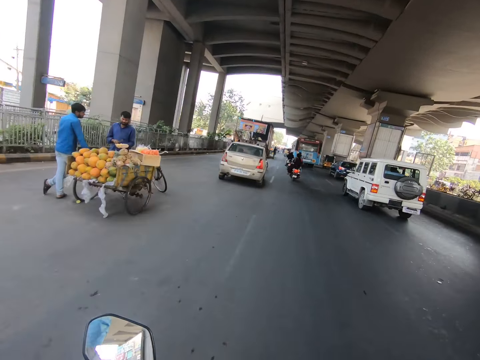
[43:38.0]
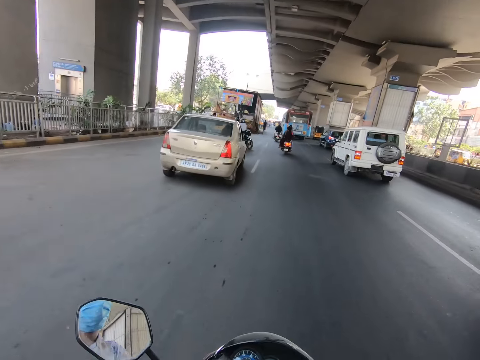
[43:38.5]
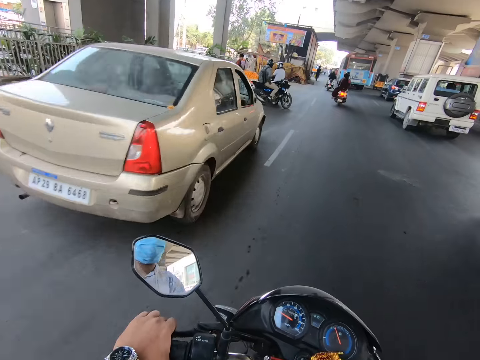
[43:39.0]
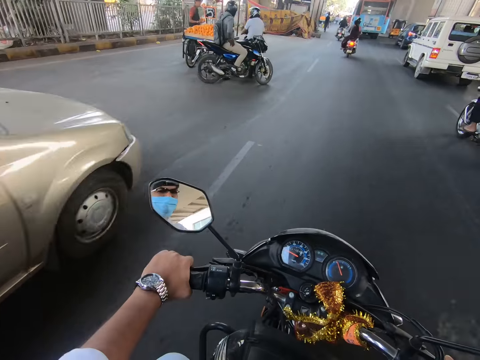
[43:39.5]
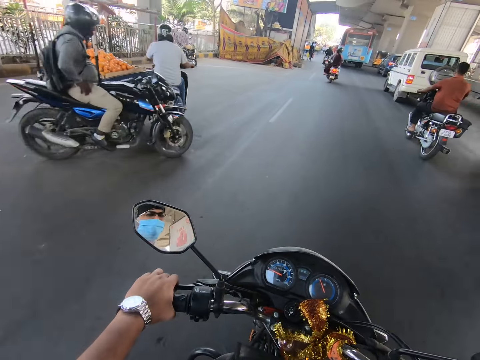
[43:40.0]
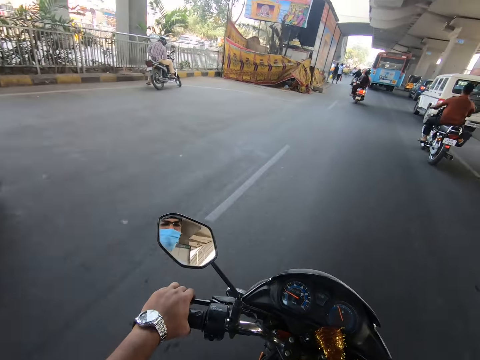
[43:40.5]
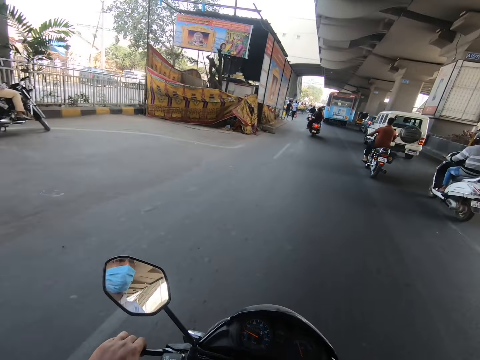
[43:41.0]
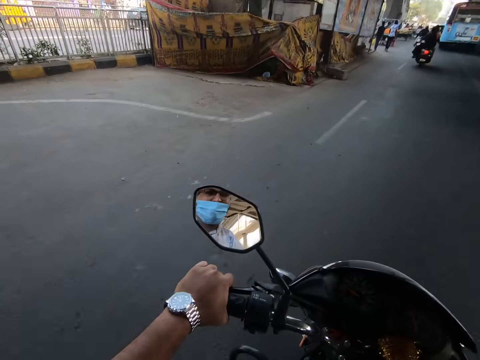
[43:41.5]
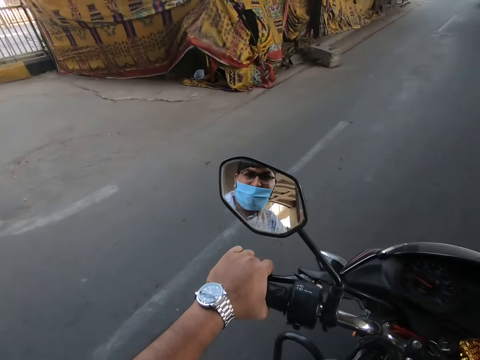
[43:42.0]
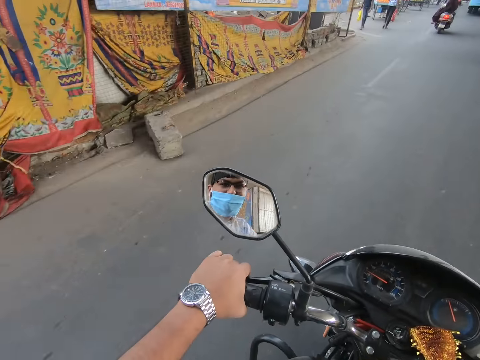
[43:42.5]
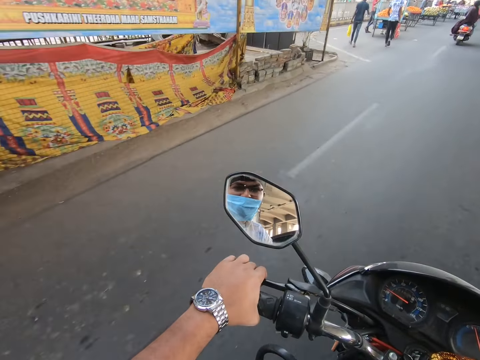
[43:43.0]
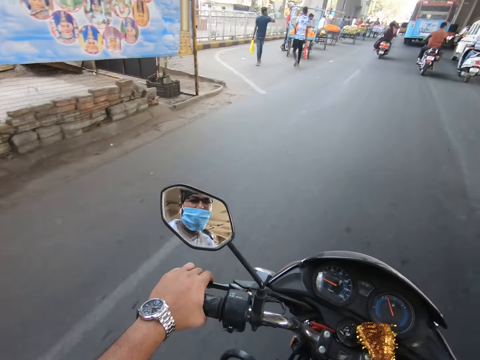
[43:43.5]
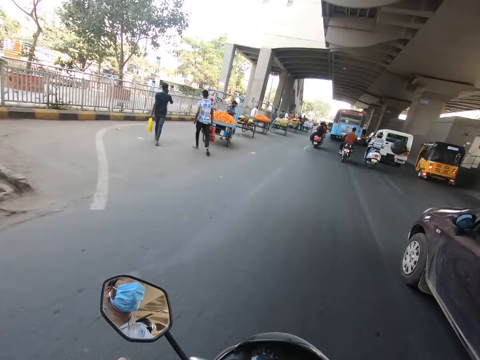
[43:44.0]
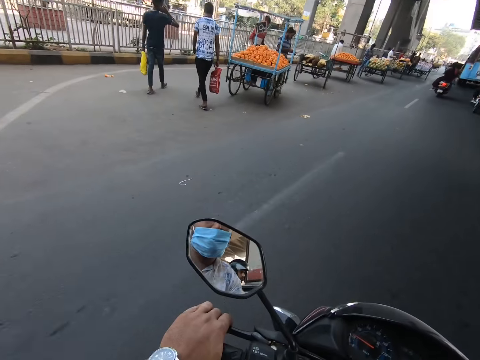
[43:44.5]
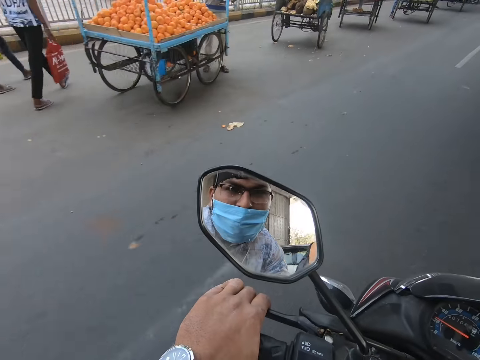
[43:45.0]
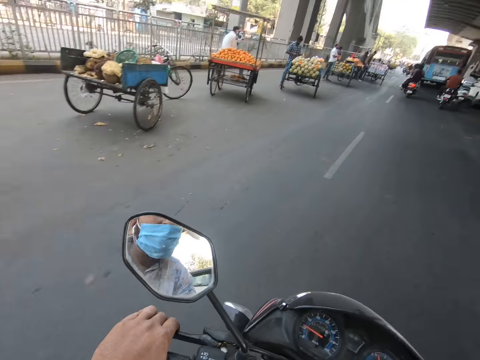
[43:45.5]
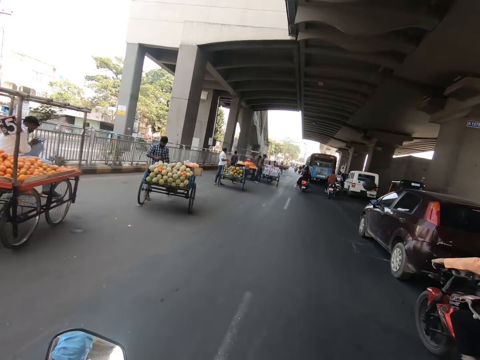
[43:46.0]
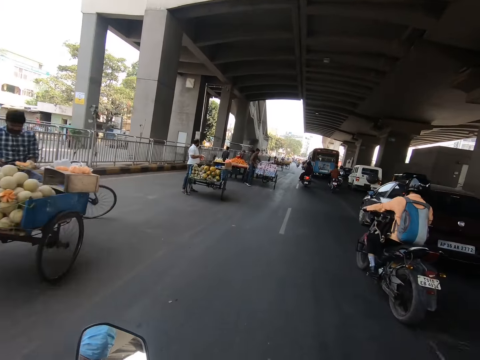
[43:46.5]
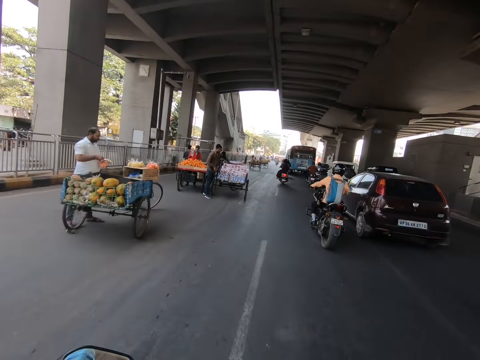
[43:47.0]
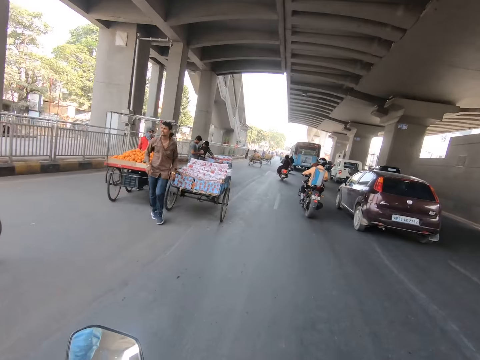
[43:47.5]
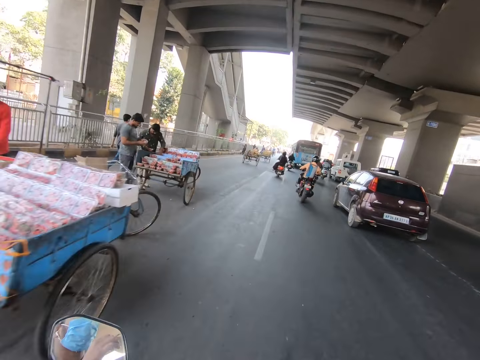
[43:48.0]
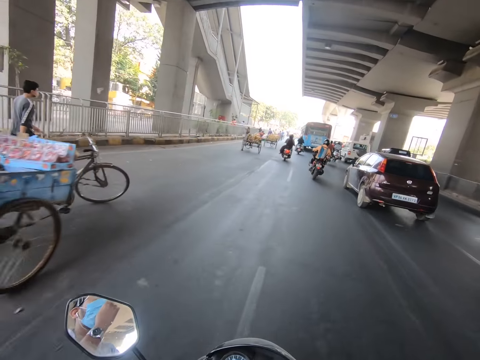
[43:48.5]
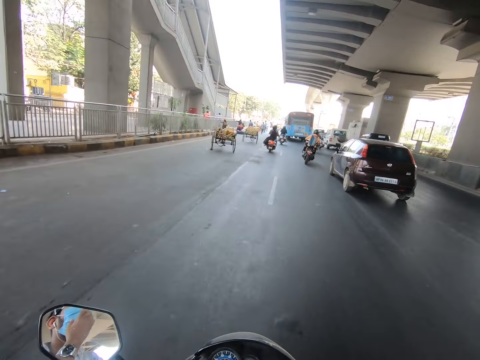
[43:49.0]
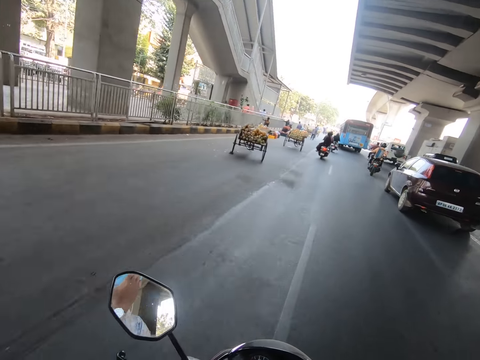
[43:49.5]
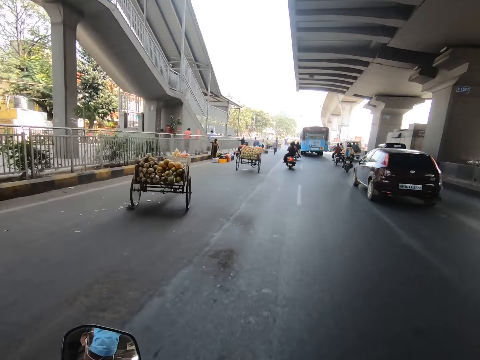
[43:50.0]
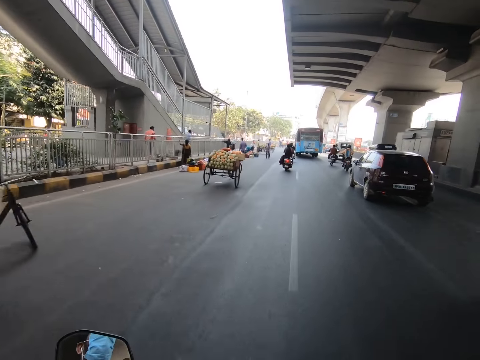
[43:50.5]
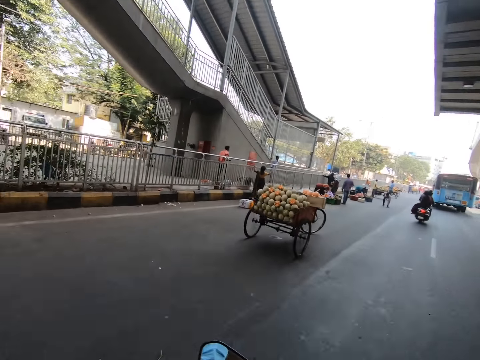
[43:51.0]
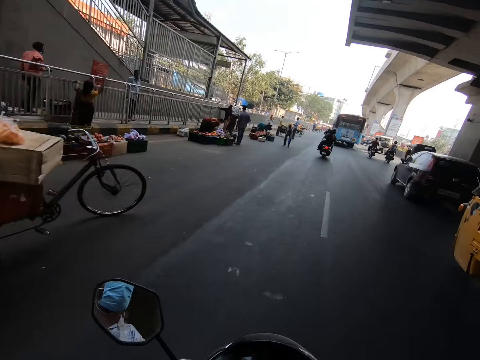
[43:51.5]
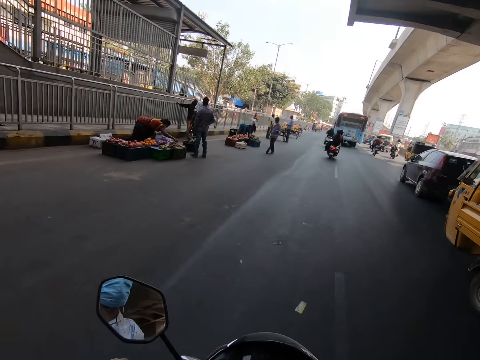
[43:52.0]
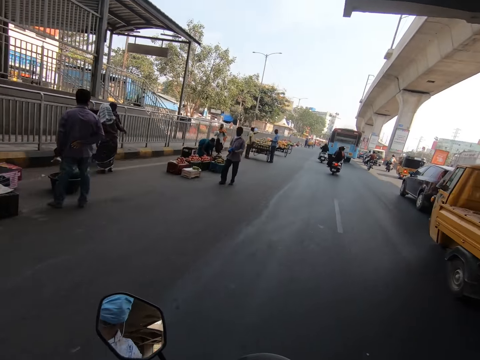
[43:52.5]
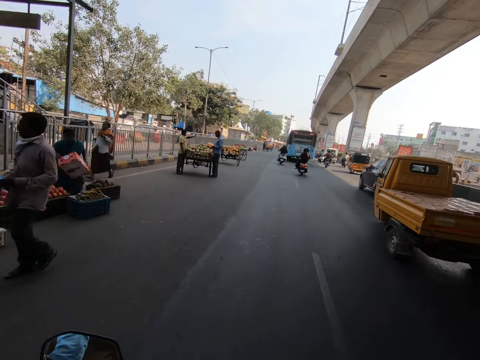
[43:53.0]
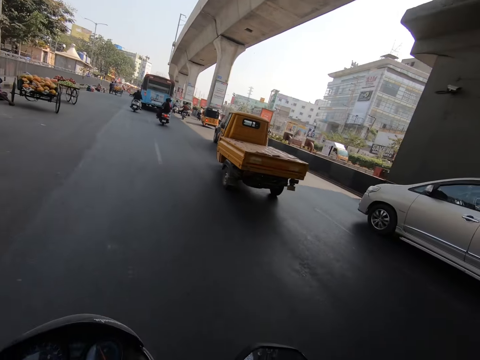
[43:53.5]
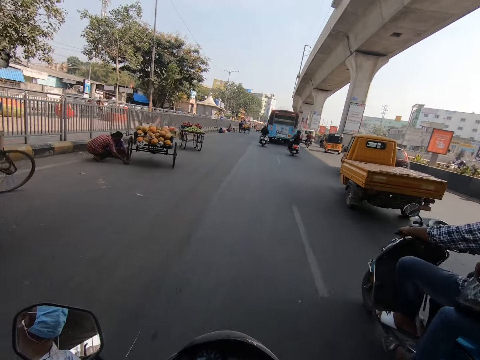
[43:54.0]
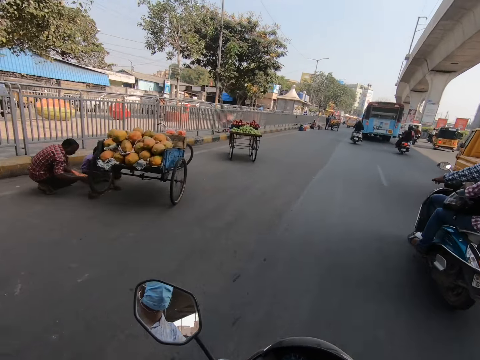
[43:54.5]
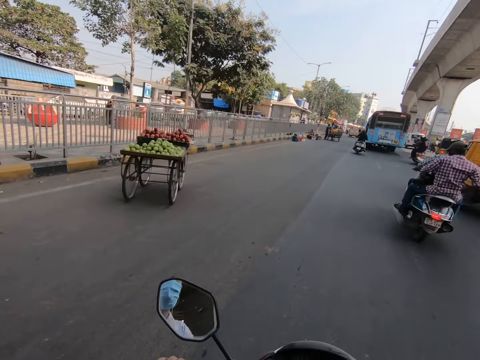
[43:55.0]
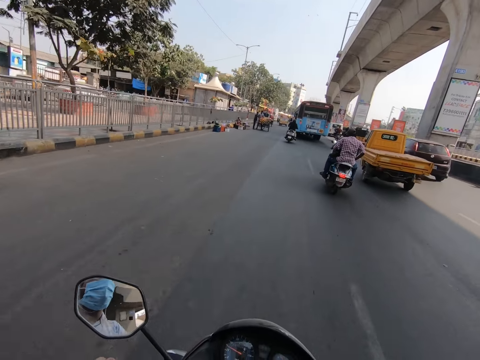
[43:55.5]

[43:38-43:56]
The camera wearer rides the motorcycle past a grey car. A black SUV drives past them. The camera wearer adjusts a mask on the face. They drive the motorbike on the road. The yellow truck drives past them.

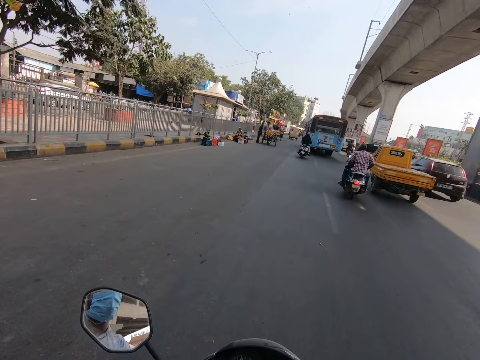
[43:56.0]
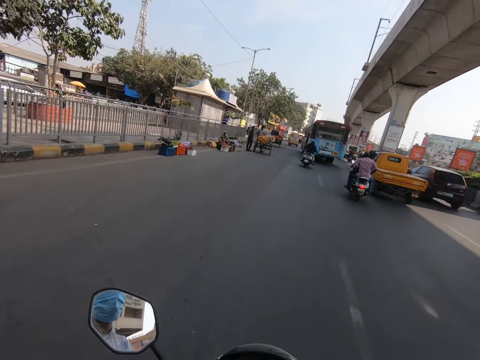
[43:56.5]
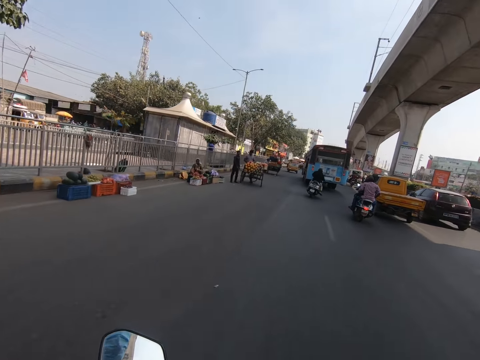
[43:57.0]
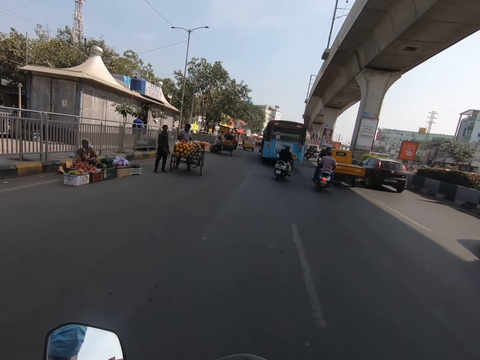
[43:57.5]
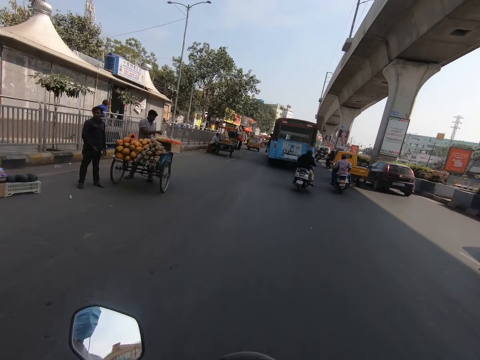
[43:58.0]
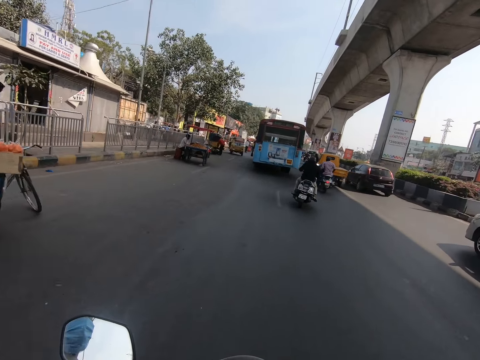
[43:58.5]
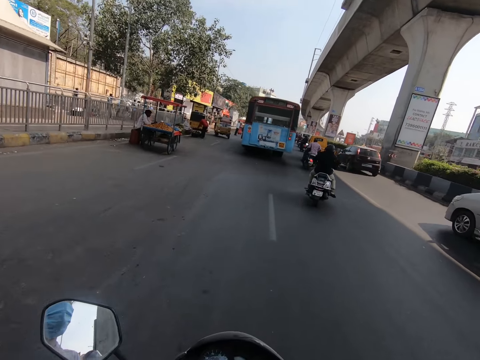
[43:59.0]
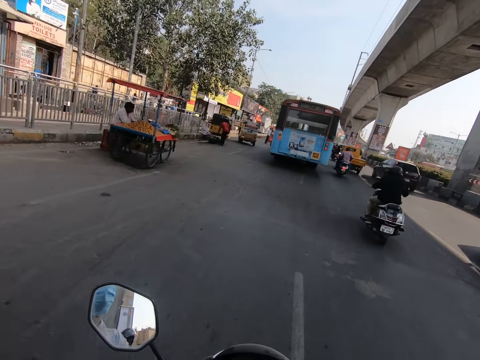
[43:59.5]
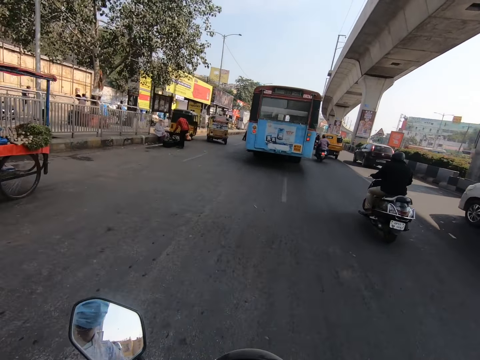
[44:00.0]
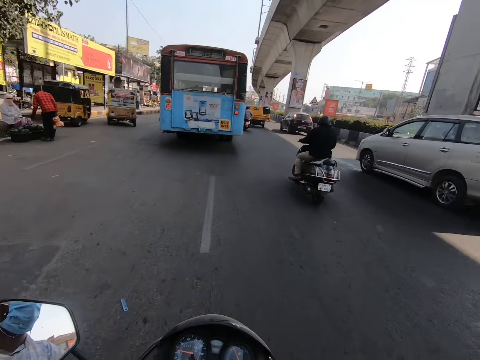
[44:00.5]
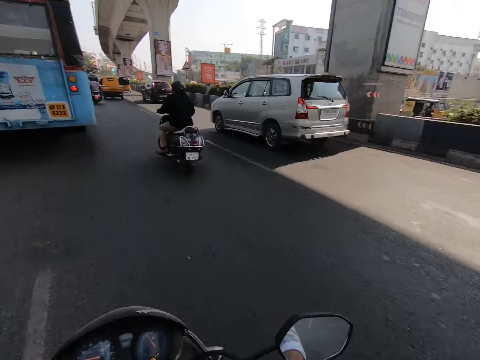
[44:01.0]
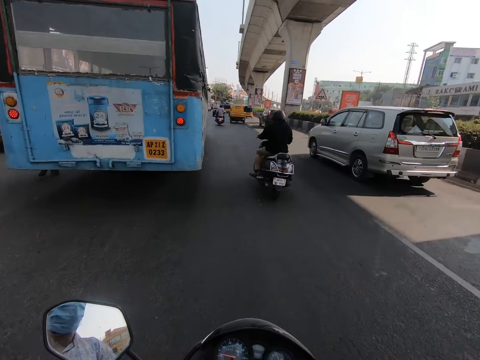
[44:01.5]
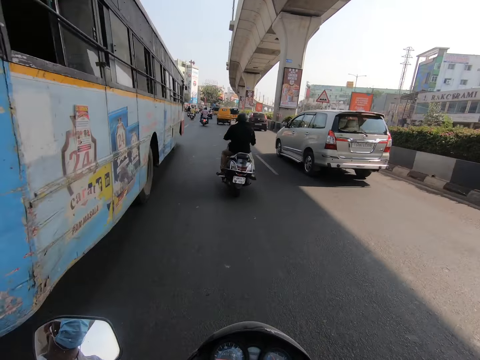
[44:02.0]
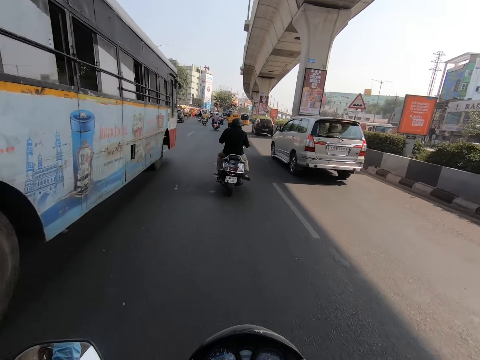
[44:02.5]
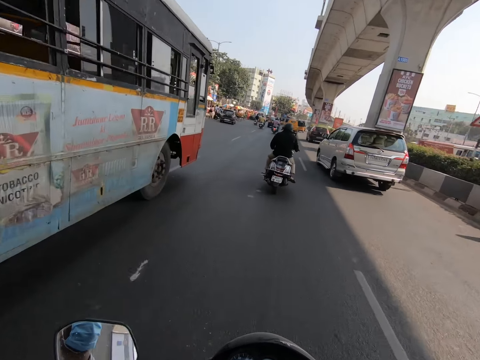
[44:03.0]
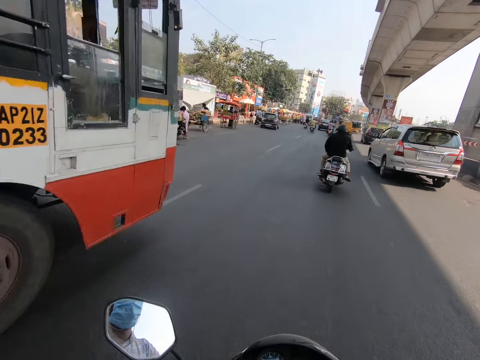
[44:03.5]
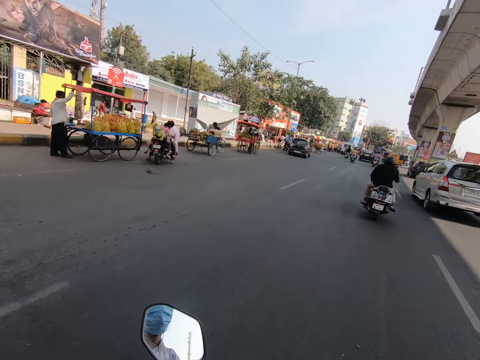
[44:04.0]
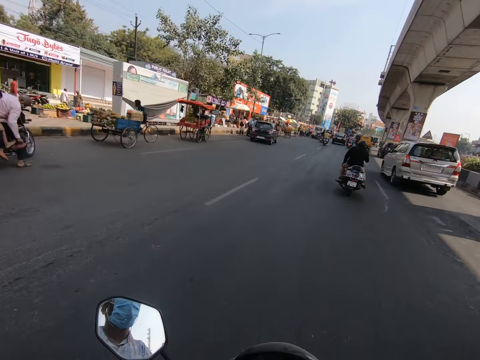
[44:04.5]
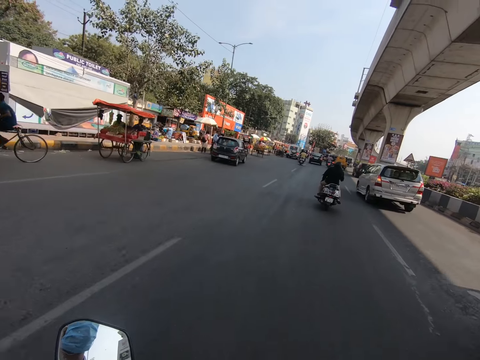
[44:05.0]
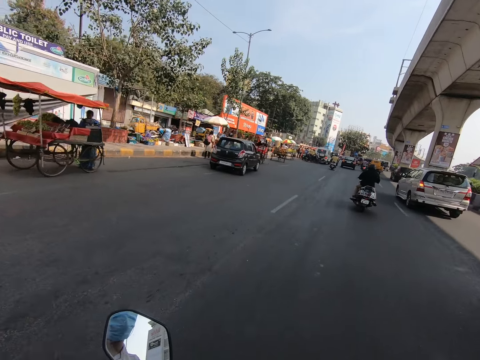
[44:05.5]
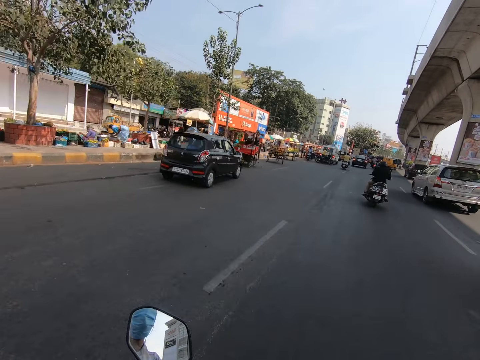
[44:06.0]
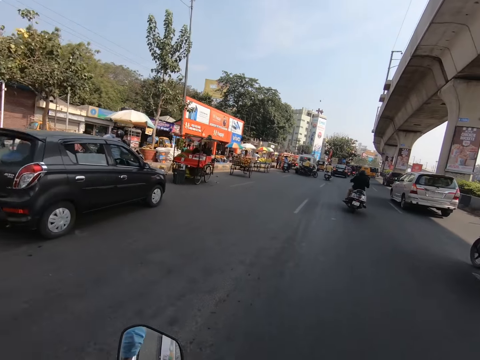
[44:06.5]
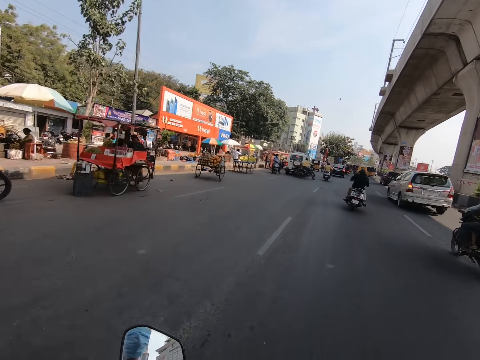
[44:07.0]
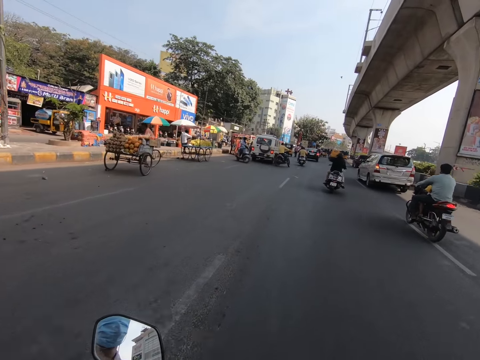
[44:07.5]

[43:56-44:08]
The camera wearer rides the motorcycle past the blue bus.
